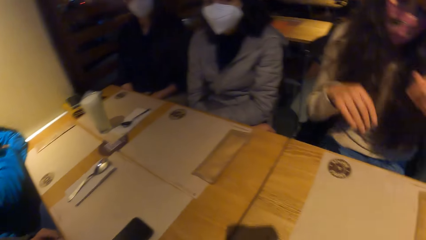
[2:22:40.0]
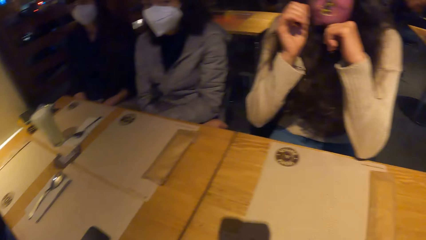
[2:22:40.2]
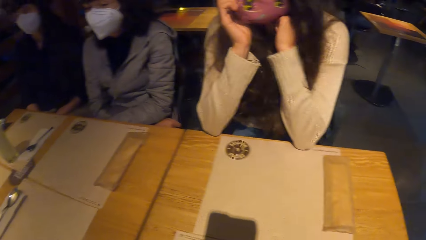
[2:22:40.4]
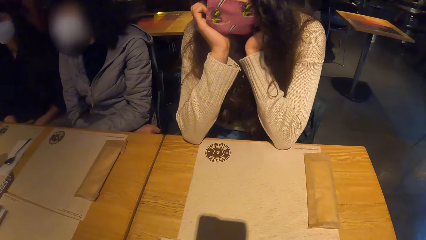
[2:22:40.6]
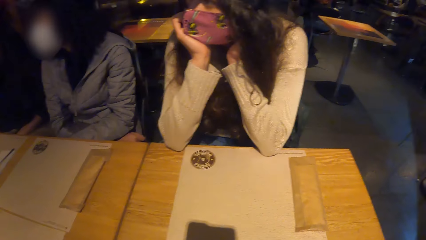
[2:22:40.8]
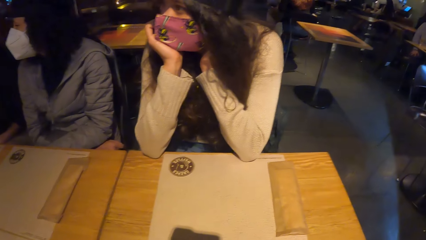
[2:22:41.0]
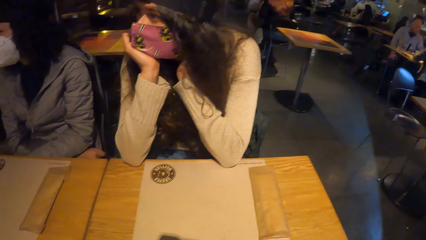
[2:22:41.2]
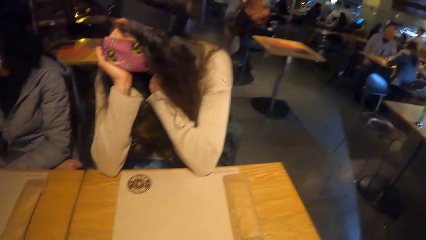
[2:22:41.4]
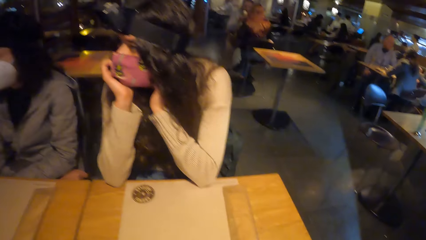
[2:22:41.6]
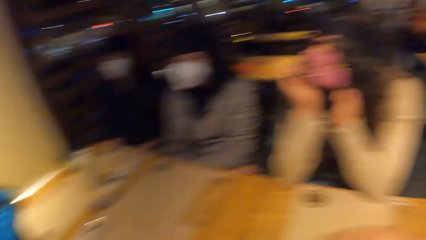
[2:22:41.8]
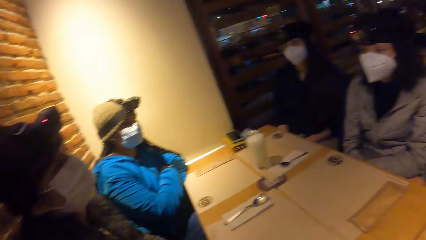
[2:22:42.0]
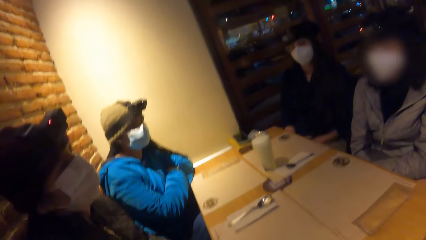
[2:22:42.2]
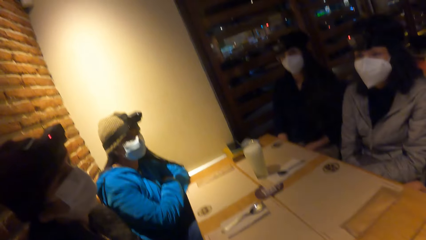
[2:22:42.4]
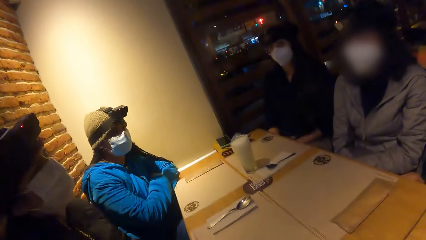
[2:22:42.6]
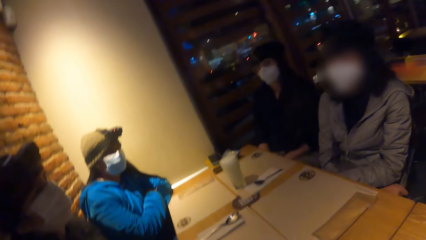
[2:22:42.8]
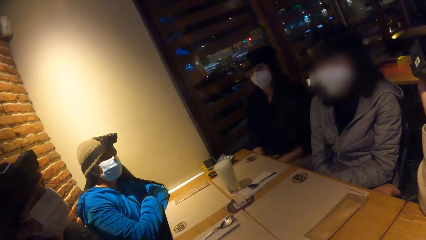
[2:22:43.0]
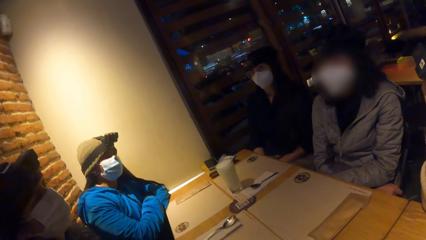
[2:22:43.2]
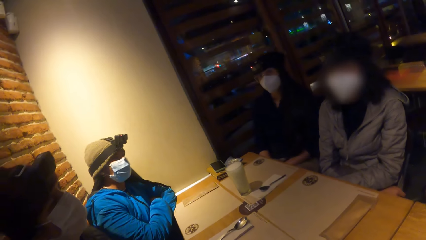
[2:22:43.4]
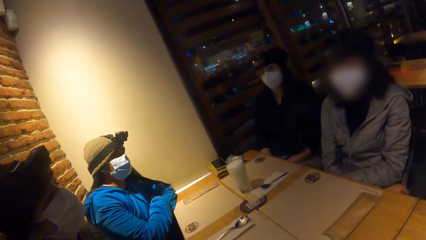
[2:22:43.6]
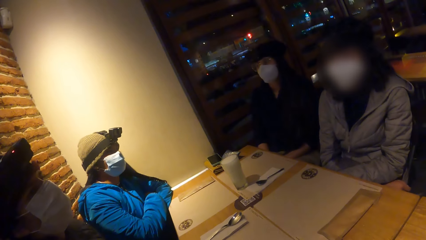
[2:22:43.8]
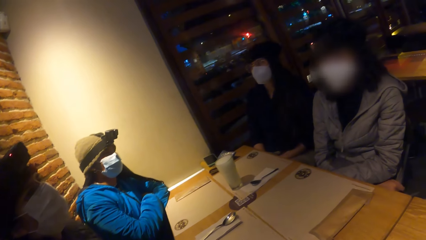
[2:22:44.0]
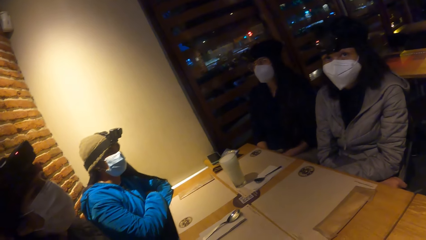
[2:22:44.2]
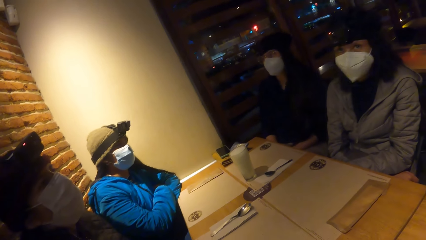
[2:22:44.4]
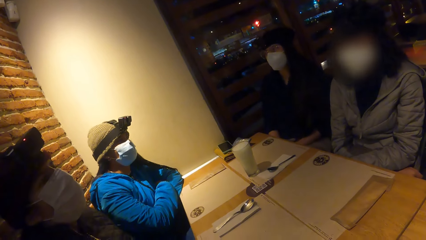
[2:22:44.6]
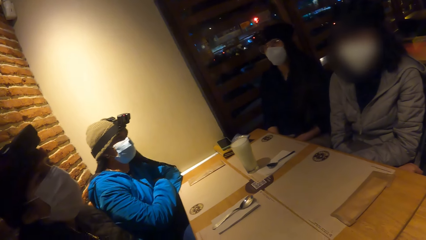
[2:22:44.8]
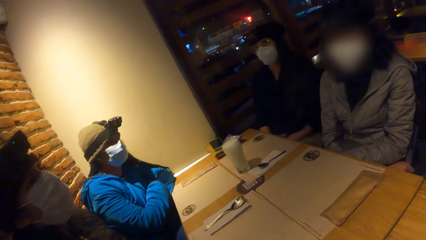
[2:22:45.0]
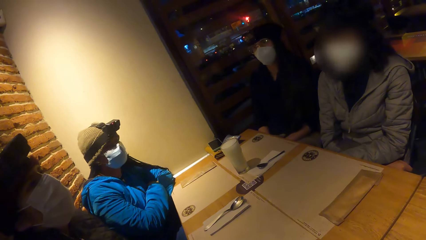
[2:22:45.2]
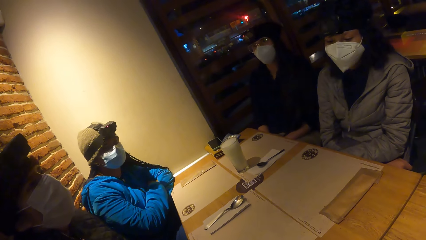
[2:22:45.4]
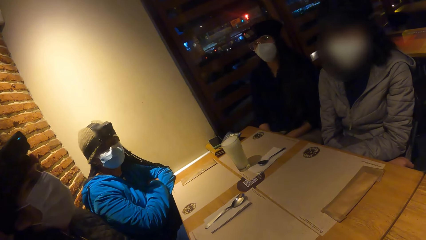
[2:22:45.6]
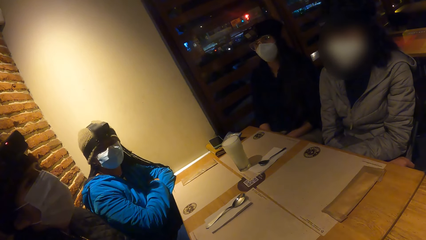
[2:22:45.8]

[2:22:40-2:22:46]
The woman places both elbows on the table.

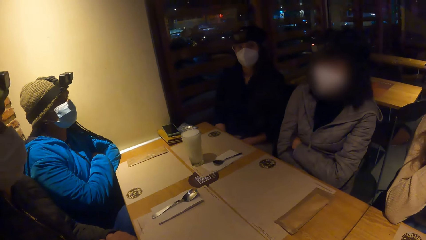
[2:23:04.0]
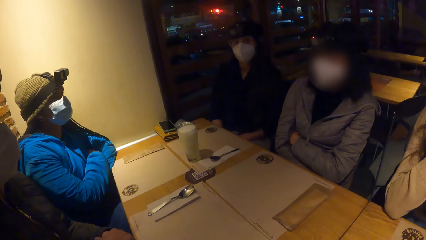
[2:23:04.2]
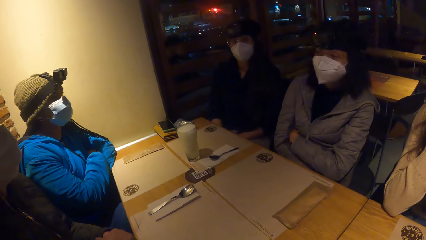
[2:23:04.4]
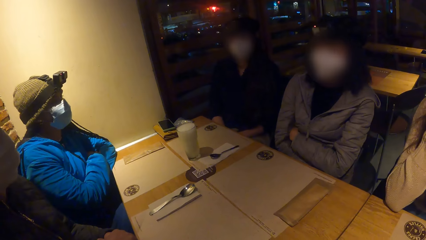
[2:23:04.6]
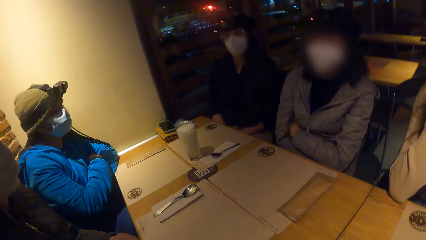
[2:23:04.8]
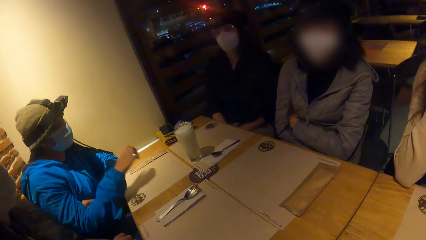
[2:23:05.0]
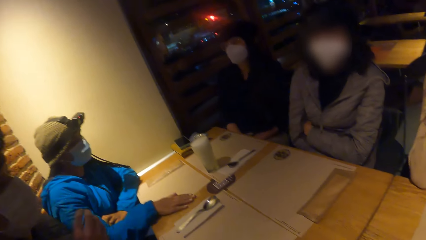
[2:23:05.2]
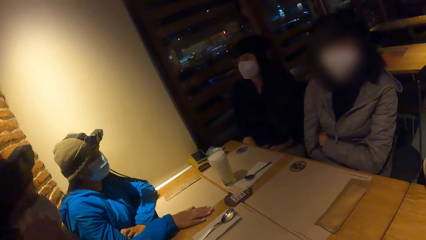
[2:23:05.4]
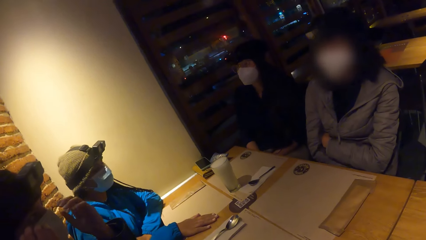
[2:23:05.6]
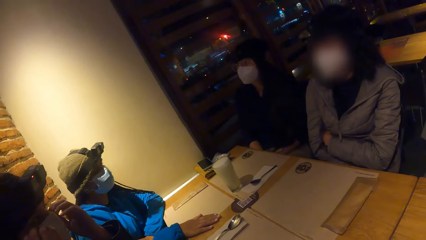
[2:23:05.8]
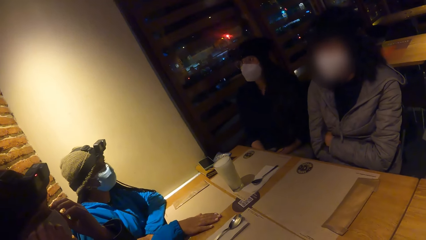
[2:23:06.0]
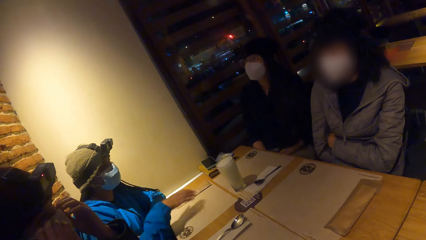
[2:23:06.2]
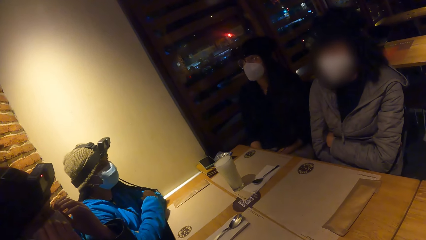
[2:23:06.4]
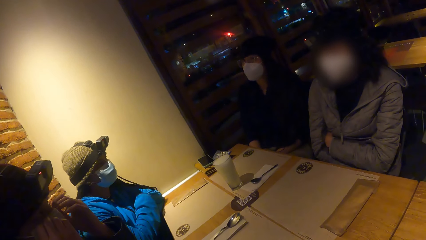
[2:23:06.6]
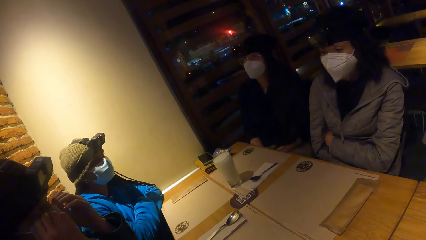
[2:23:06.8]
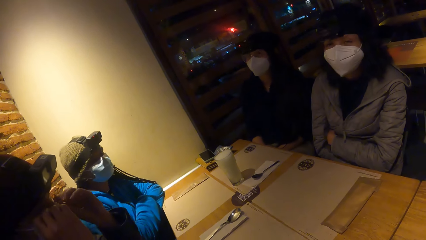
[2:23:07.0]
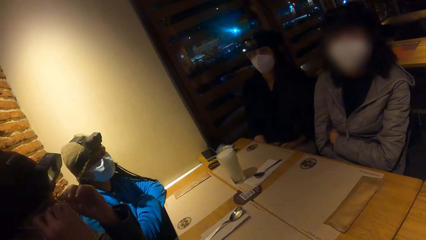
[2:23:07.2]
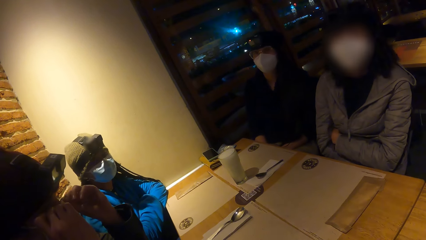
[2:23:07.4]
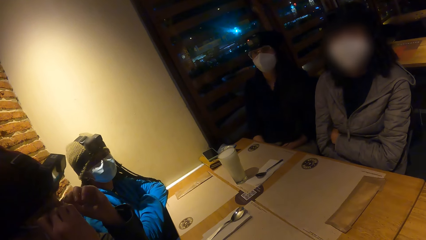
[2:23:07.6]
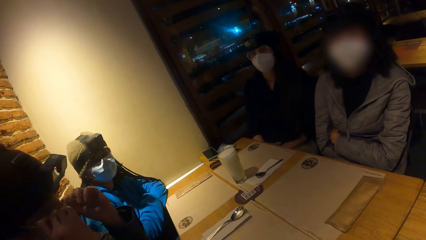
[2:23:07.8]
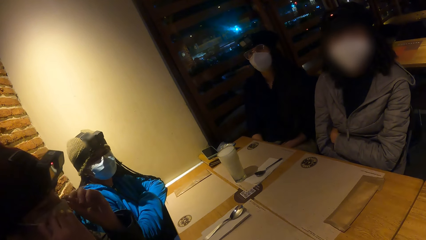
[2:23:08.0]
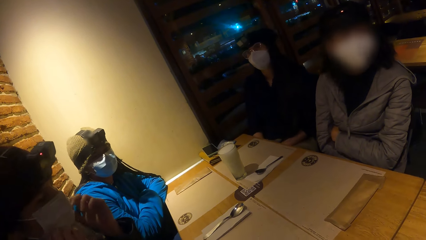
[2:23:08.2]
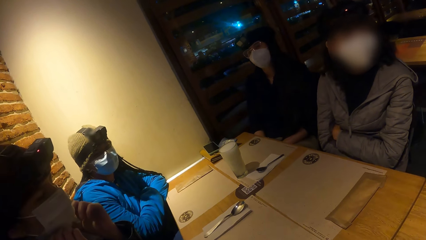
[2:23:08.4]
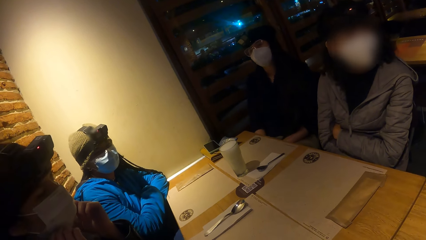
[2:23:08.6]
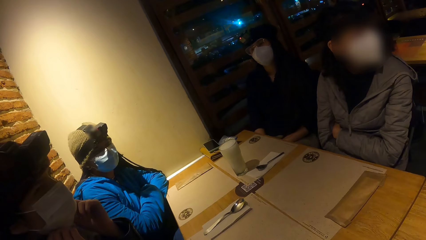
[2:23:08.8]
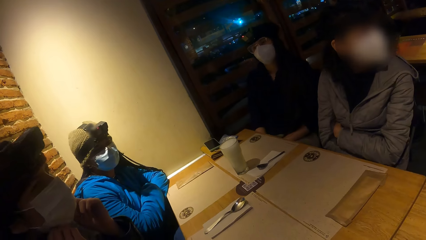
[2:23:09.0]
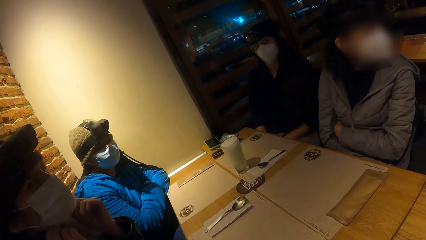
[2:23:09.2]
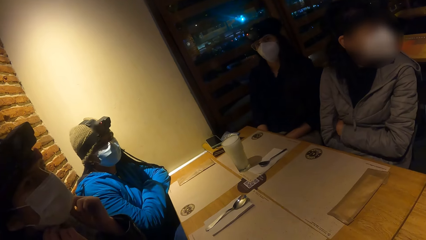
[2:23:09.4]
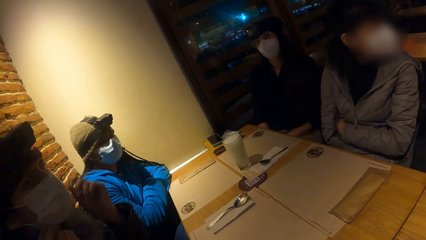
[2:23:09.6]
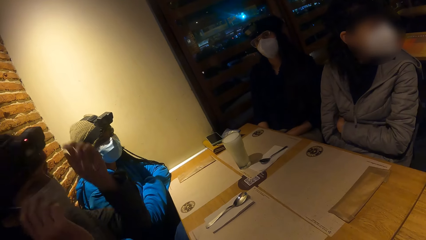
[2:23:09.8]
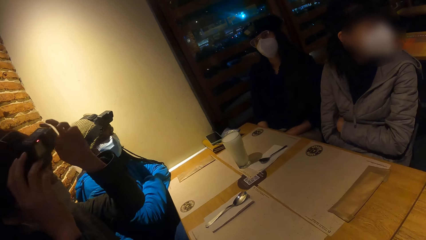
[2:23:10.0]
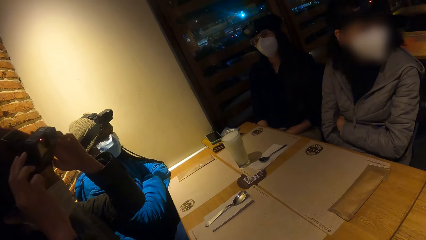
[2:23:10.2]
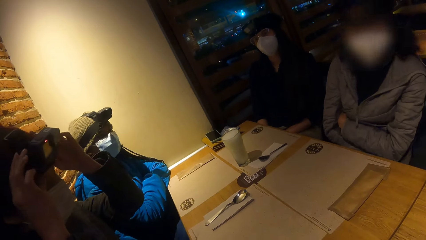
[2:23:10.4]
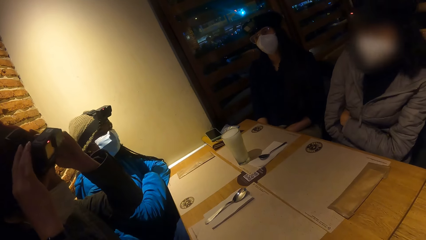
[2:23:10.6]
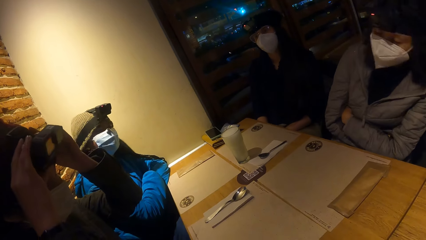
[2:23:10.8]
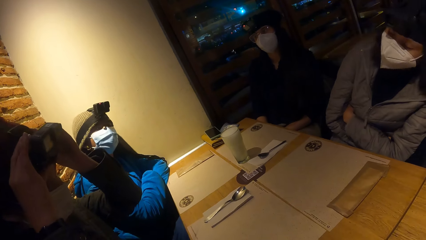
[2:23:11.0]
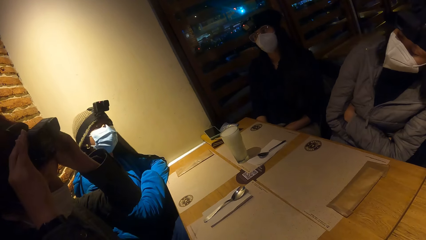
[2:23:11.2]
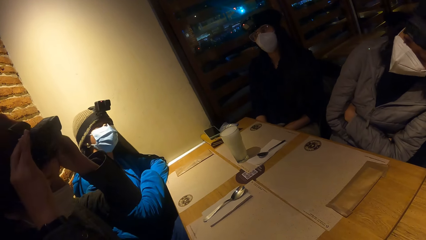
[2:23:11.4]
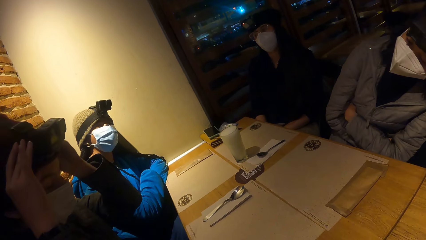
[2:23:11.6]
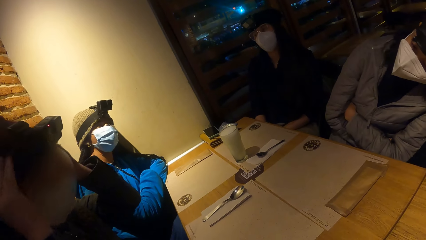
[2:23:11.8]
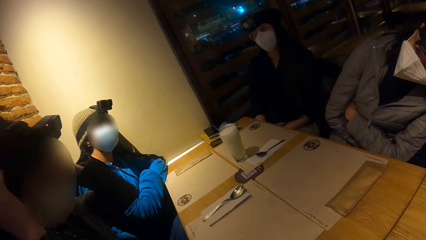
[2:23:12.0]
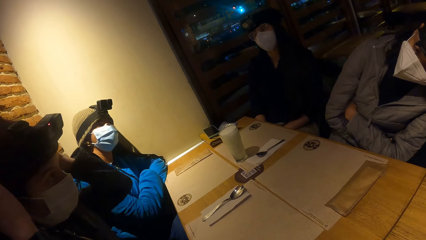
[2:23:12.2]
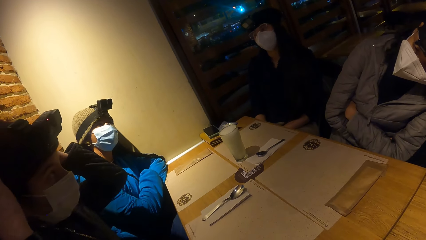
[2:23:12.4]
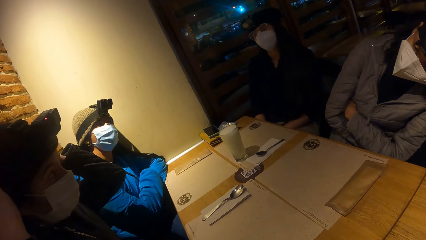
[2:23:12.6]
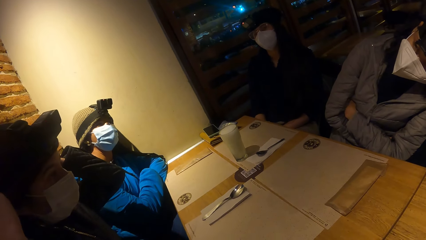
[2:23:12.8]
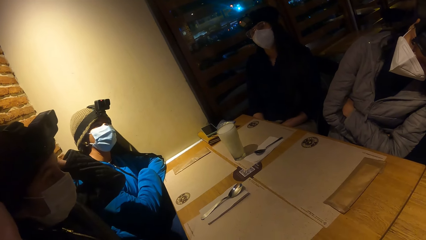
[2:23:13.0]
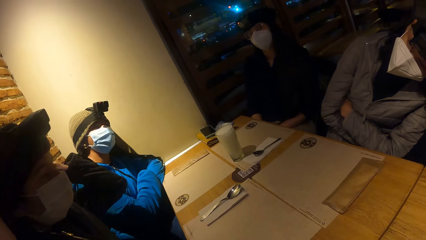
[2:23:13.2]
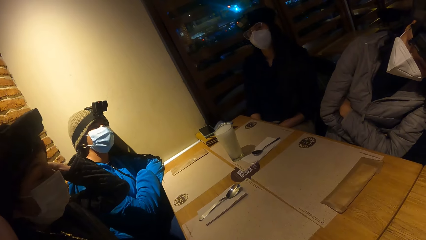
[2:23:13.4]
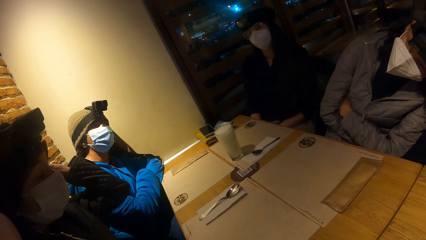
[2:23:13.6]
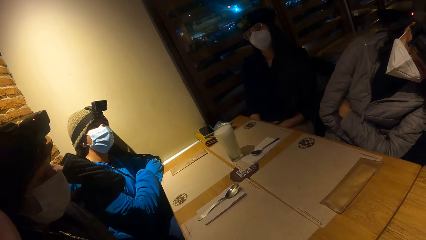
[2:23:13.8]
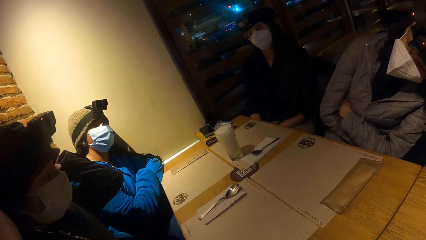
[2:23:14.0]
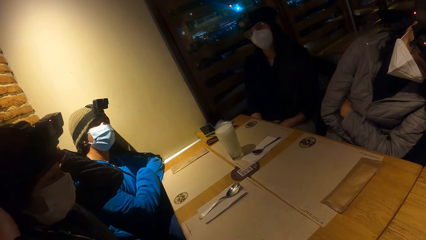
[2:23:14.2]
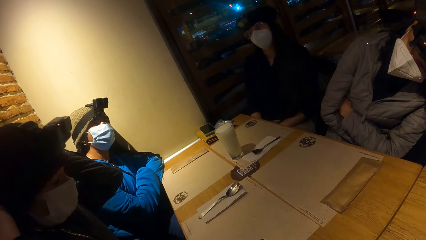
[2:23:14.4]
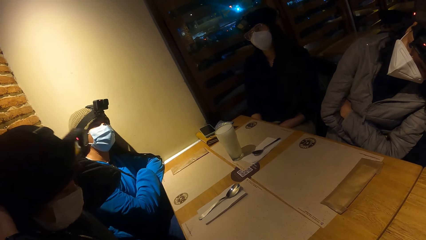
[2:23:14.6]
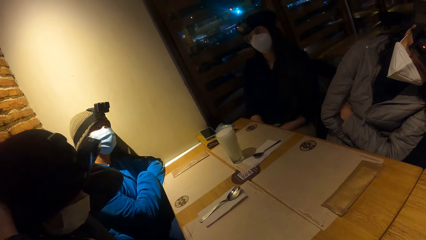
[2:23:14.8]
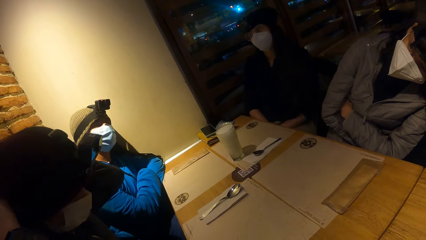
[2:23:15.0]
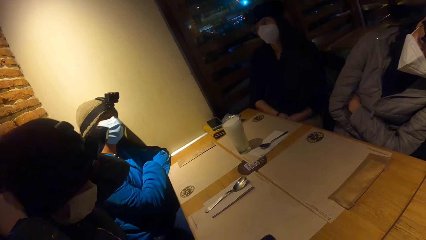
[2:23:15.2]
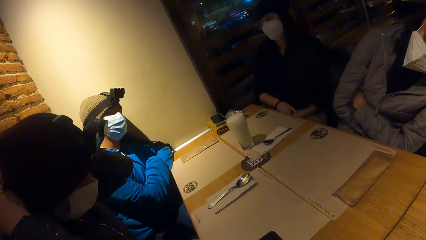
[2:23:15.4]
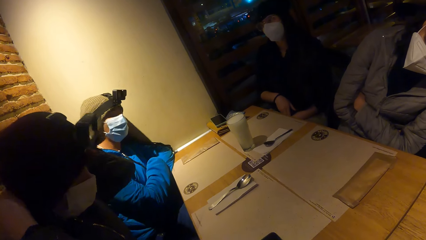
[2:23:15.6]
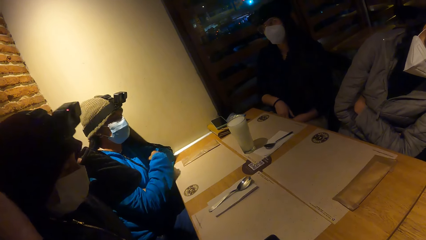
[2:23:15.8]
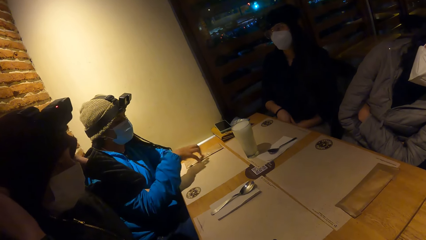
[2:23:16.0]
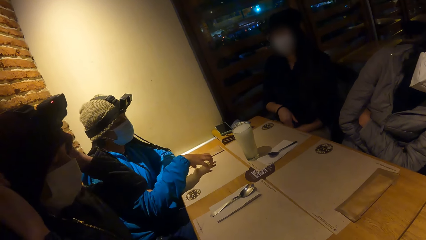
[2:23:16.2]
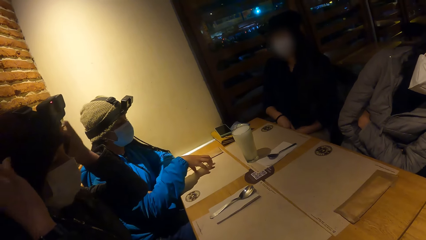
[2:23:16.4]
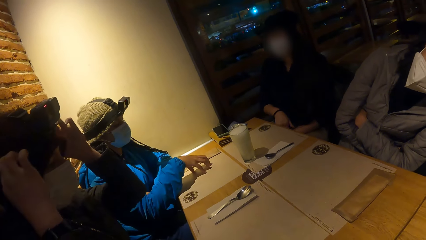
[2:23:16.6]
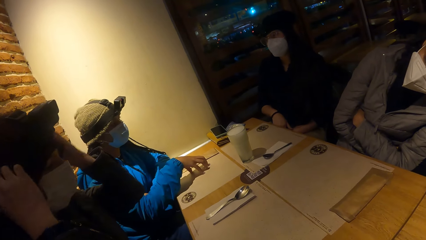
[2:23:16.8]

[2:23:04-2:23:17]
The woman places her right hand on the table. She removes her right hand from the table. Another woman adjusts the camera on her head with both hands.
